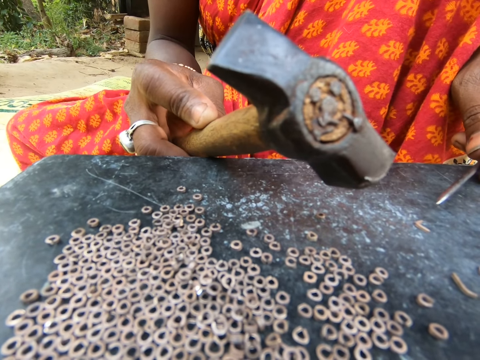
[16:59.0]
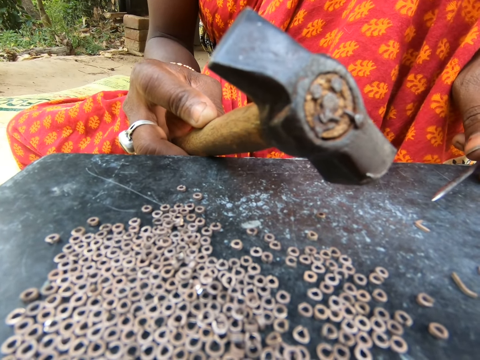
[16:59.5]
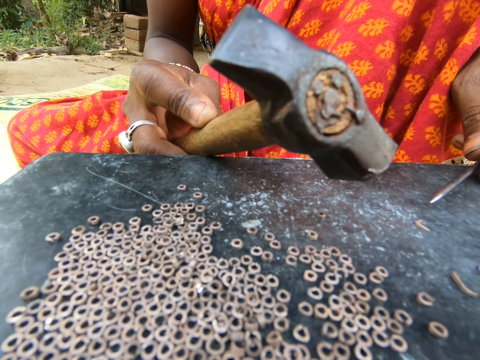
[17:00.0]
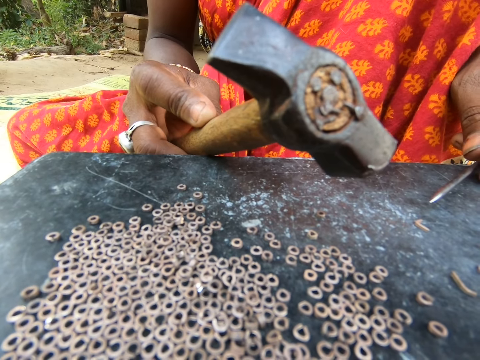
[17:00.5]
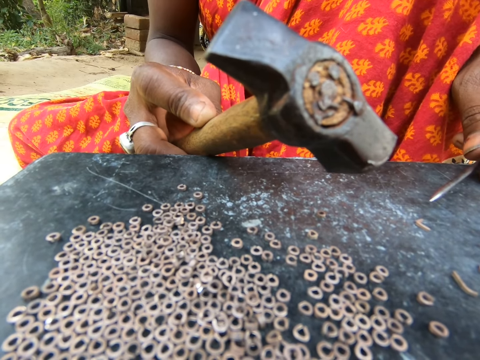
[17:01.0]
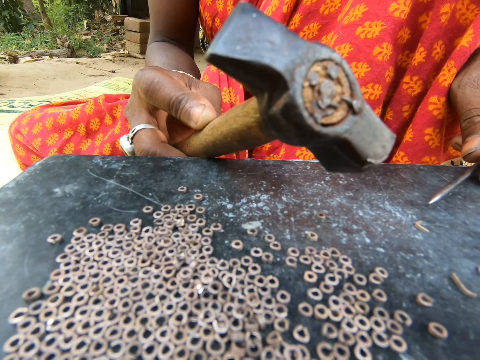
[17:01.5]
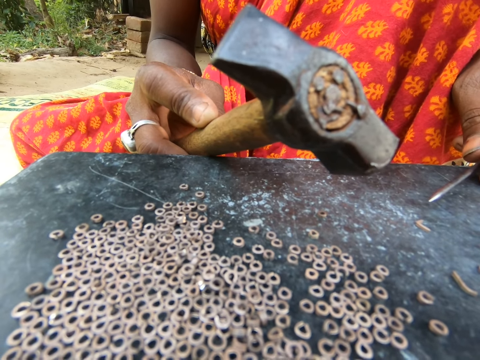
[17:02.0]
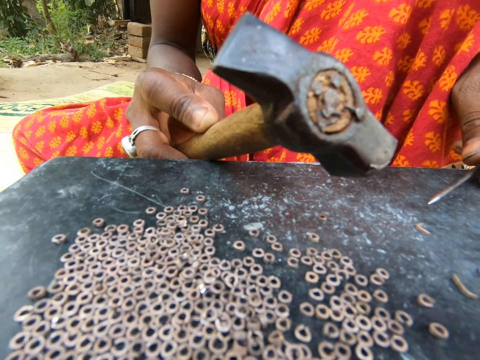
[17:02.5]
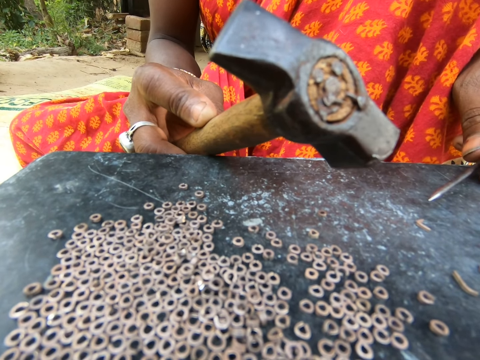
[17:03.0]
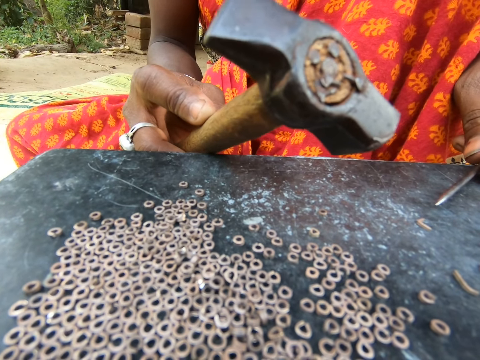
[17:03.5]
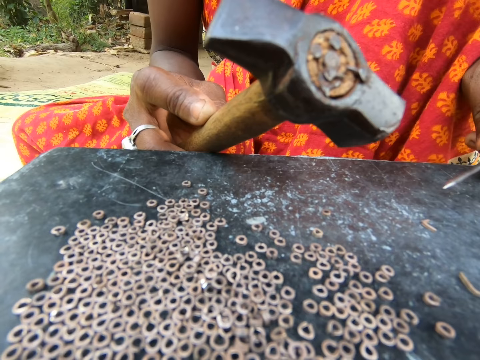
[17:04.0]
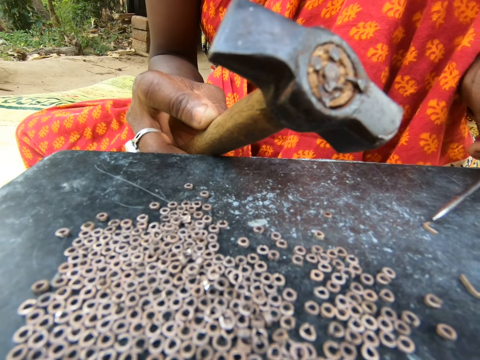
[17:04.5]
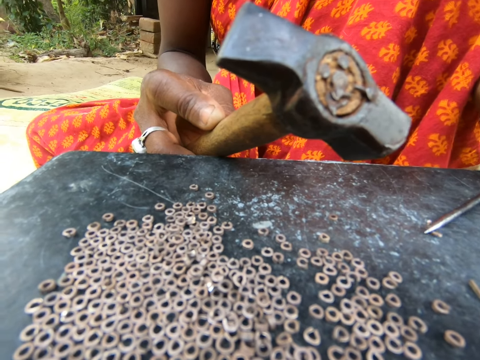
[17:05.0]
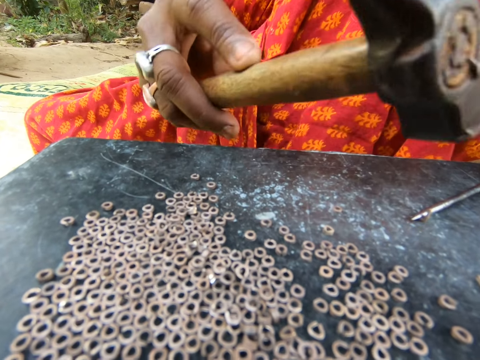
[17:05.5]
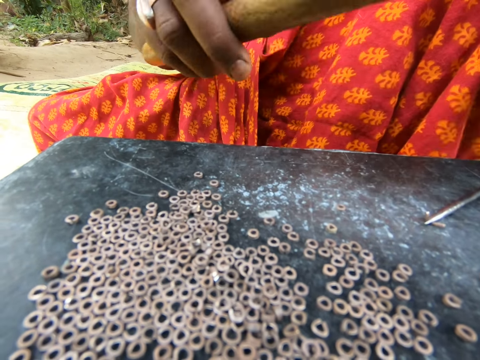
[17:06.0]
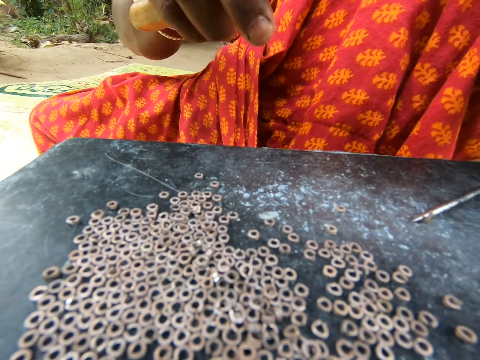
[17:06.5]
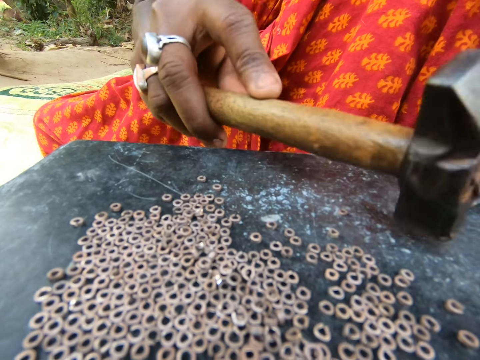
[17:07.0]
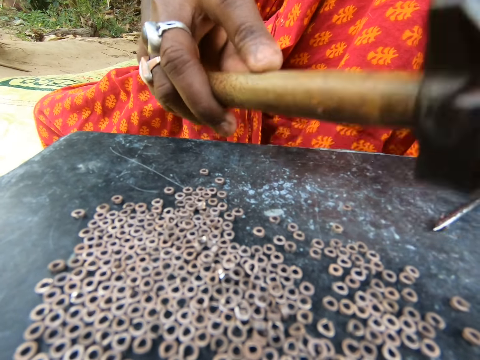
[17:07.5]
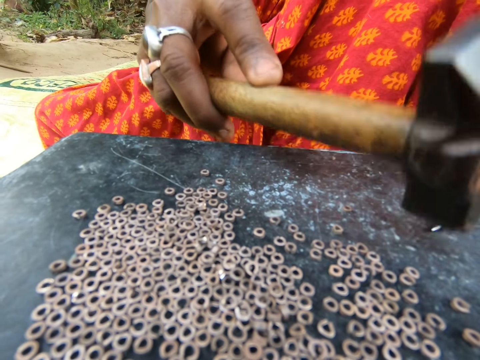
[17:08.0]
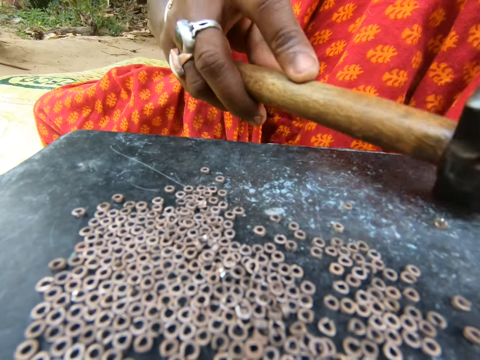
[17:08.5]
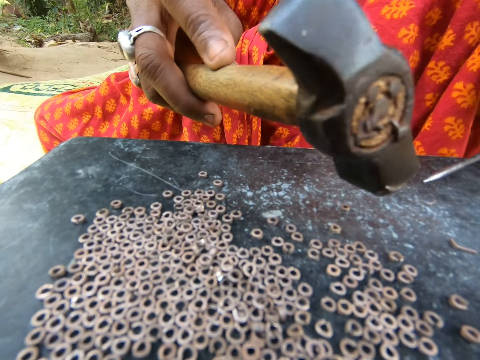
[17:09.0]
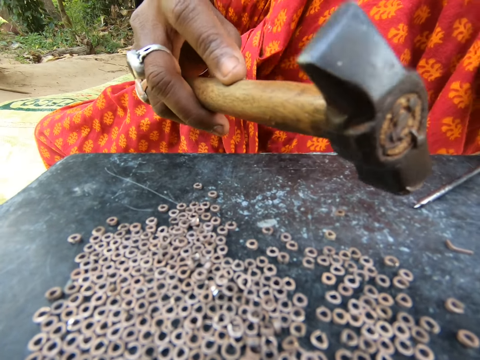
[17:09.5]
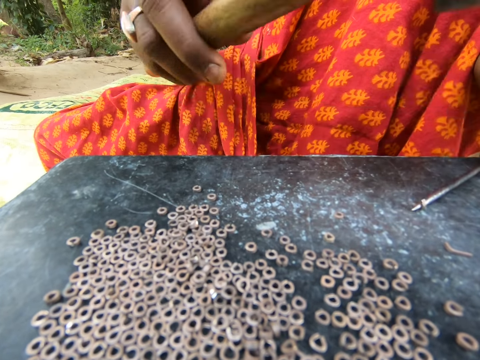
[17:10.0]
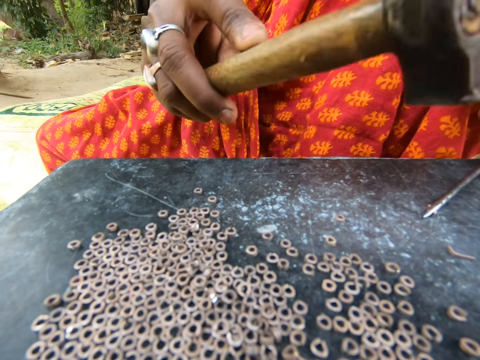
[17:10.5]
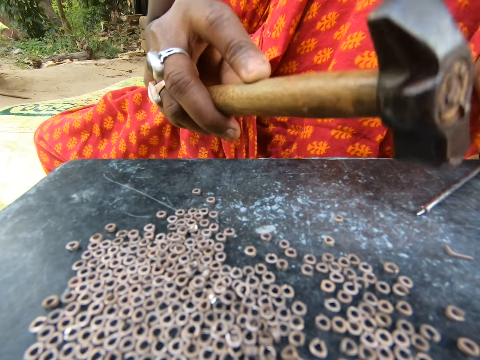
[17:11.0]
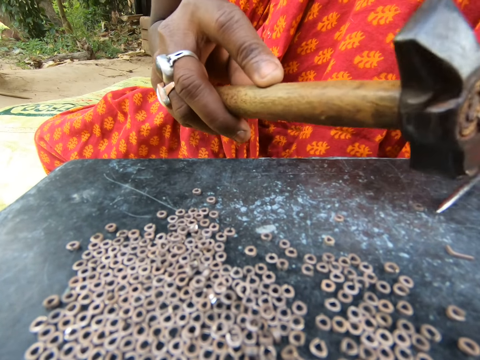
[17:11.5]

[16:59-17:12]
The woman holds a metal on the table with the screwdriver in her left hand. She hits the metal on the screwdriver in her left hand on the table with the hammer in her right hand. She moves the metal on the table with the hammer in her right hand. She draws metals from the table with the screwdriver in her left hand. She holds the metal on the table with the screwdriver in her left hand. She hits the metal on the screwdriver with the hammer in her right hand.

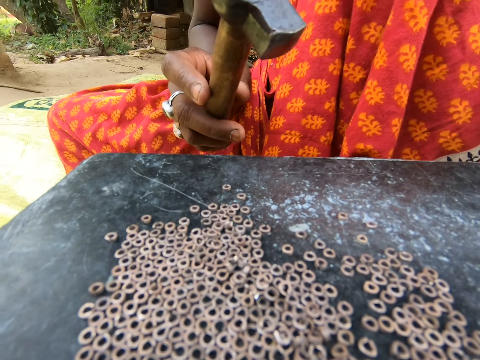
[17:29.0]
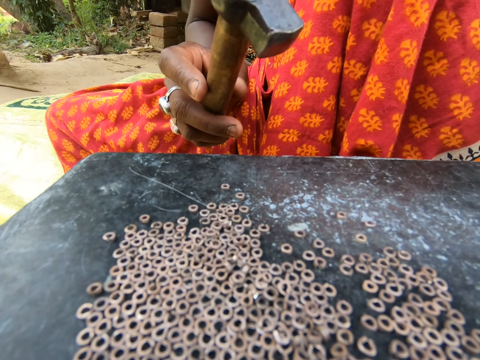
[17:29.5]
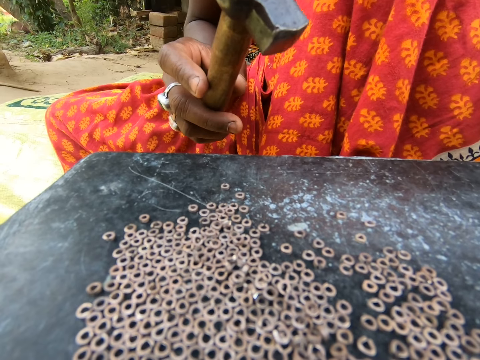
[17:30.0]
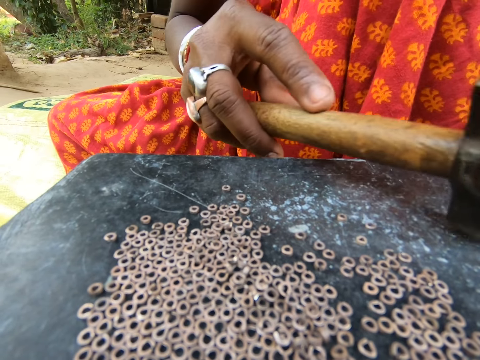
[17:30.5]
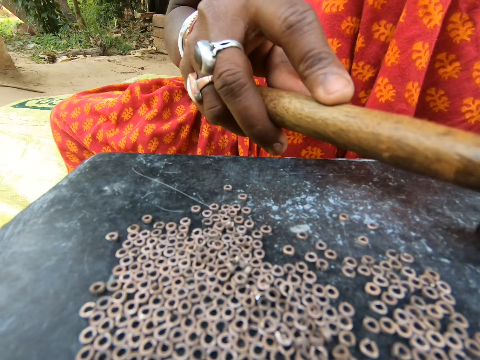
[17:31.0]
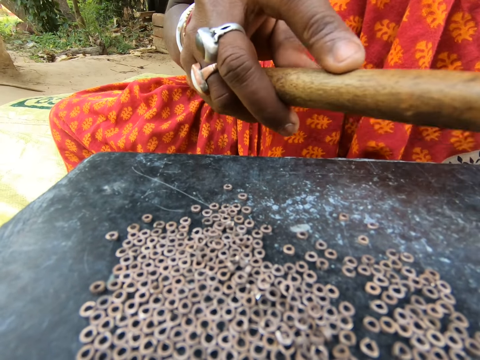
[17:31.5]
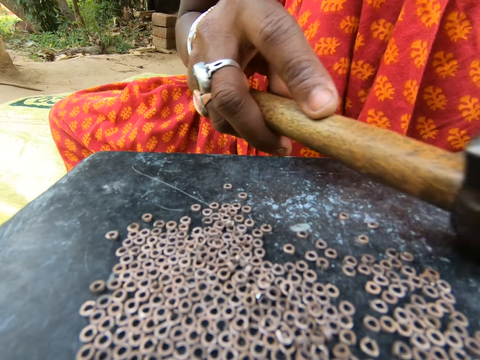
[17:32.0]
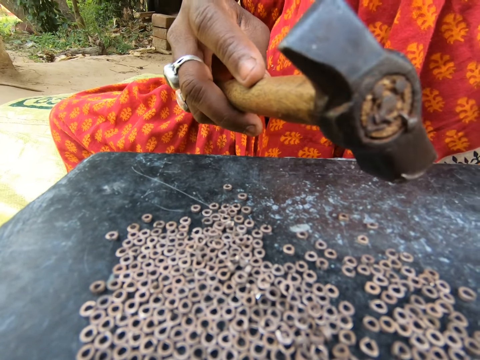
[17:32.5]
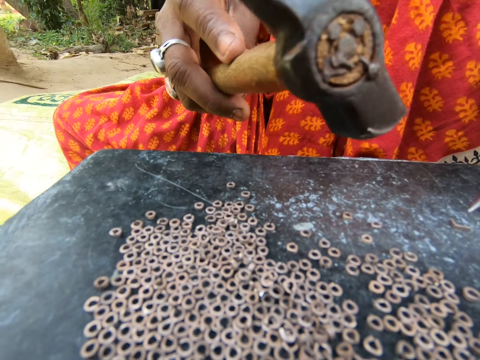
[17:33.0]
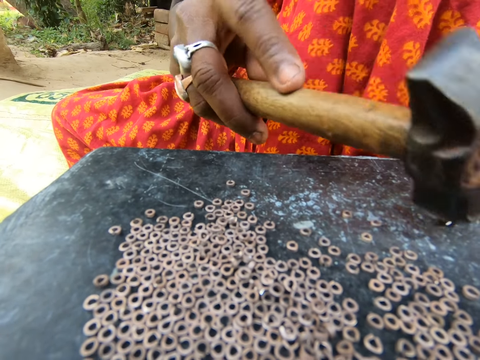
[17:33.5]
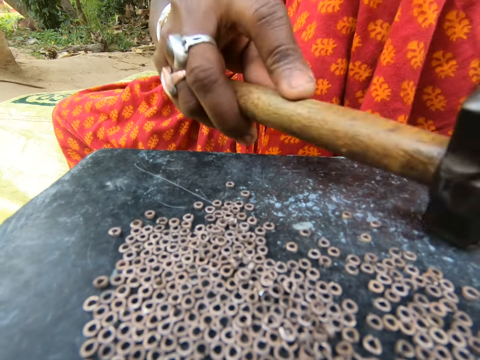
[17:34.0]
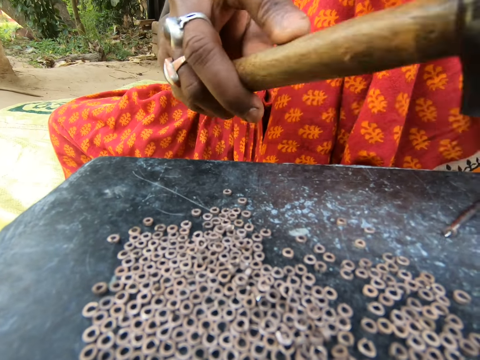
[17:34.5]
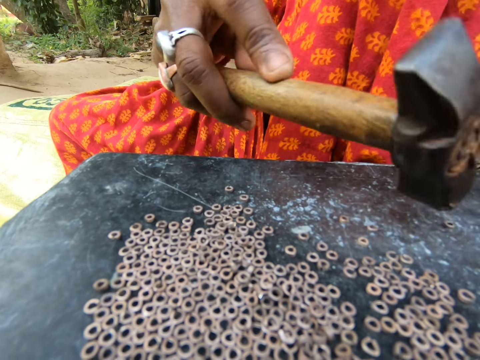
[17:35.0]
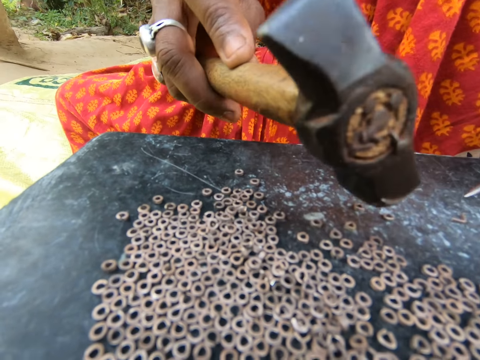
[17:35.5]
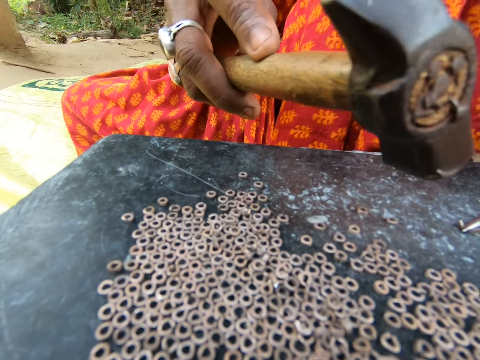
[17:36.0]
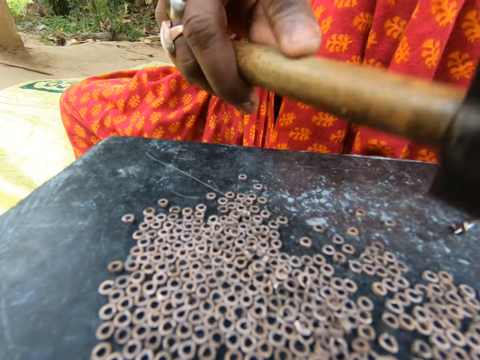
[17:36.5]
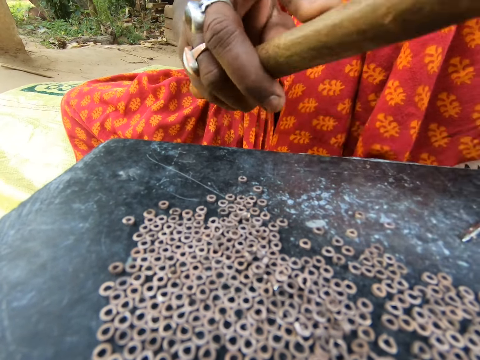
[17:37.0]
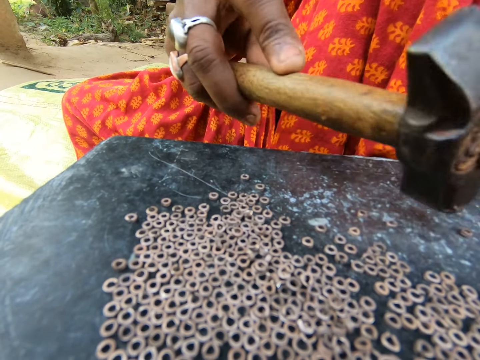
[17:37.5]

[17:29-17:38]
The woman hits the metal on the screwdriver in her left hand on the table with the hammer in her right hand. She moves the metal on the table with the hammer in her right hand. She draws the metal from the table with the screwdriver in her left hand. She holds the metal on the table with the screwdriver in her left hand. She hits the metal on the screwdriver in her left hand on the table with the hammer in her right hand. She moves the metal on the table with the hammer in her right hand. She holds the metal on the table with the screwdriver in her left hand. She hits the metal on the screwdriver with the hammer in her right hand.

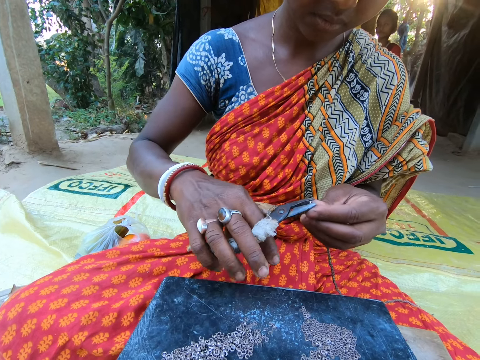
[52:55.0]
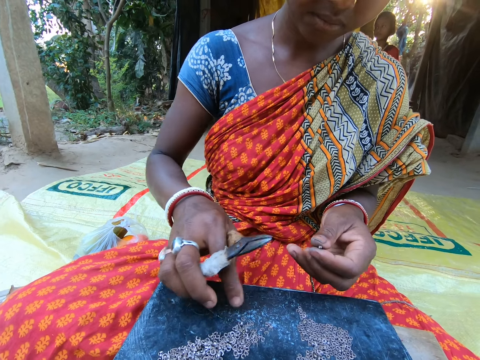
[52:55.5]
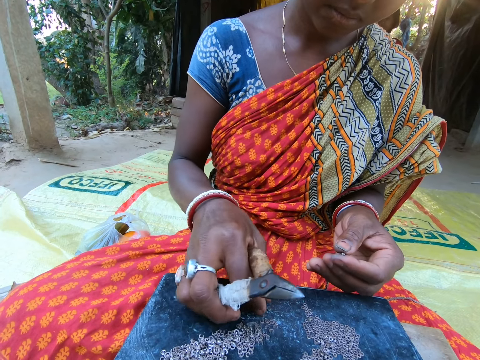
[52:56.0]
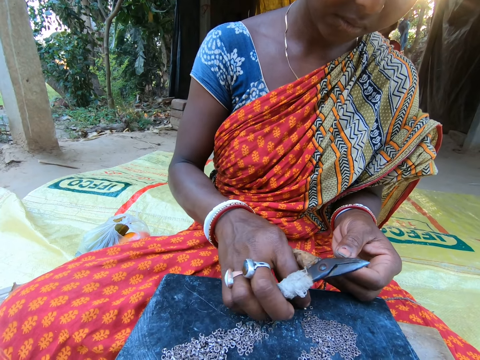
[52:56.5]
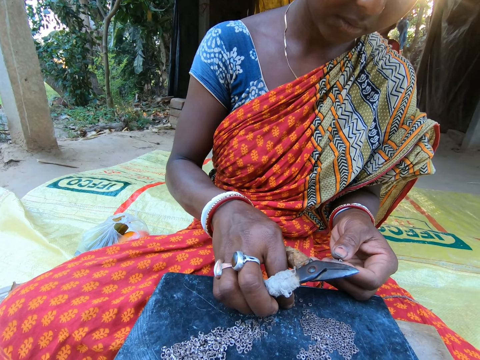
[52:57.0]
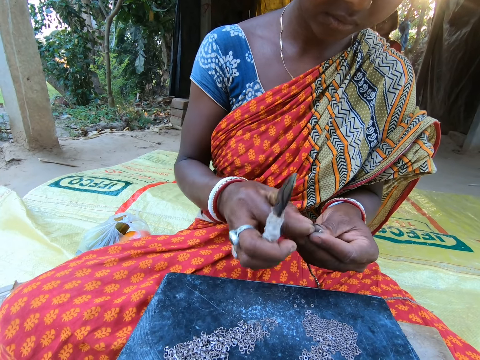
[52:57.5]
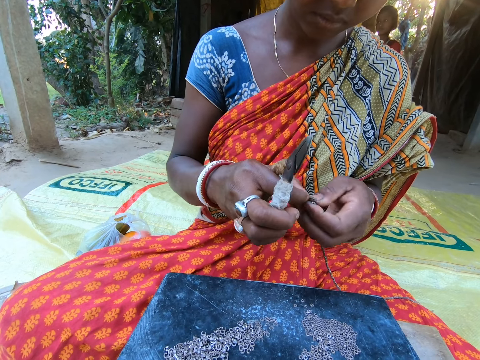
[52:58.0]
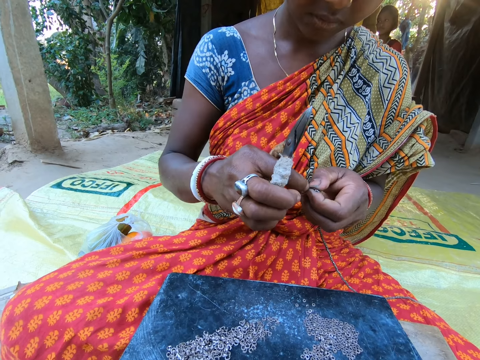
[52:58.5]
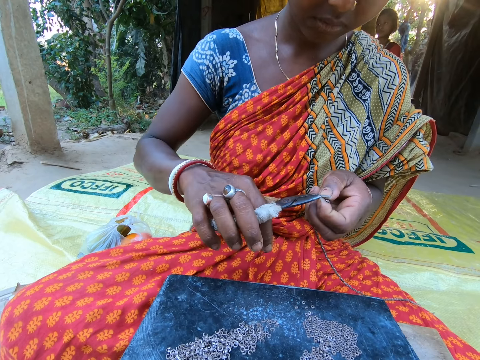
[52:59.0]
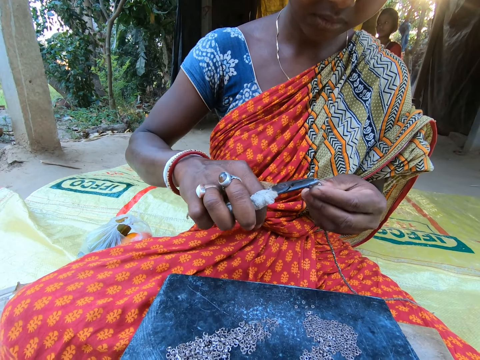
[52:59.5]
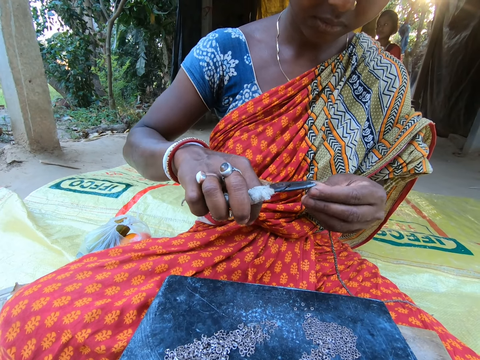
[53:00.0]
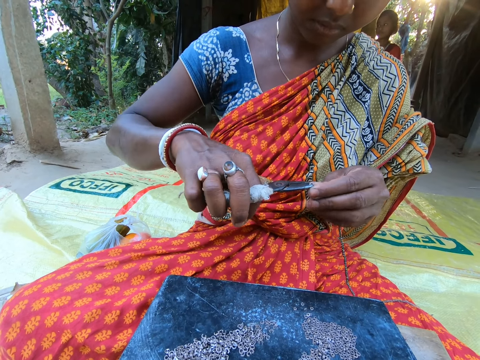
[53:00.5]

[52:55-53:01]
The camera wearer looks at the woman. The woman fixes the bead. She takes a small steel from a plate on the sack on the floor with her right hand. She attaches the small steel in her right hand to the chain in her left hand. She clips the small steel on the chain in her left hand with the plier in her right hand.
